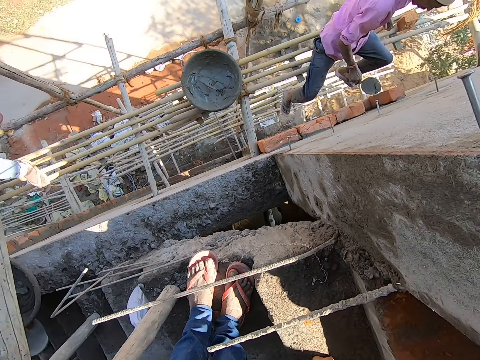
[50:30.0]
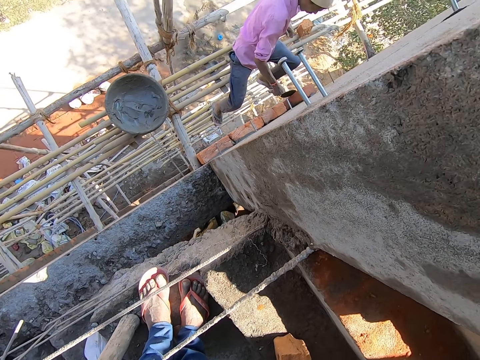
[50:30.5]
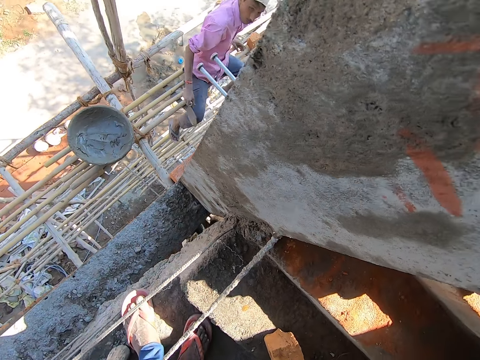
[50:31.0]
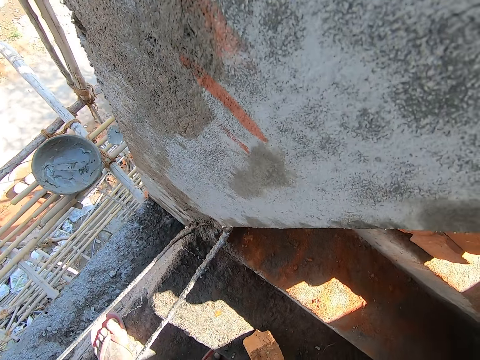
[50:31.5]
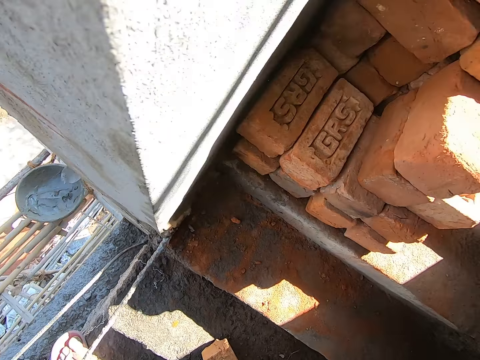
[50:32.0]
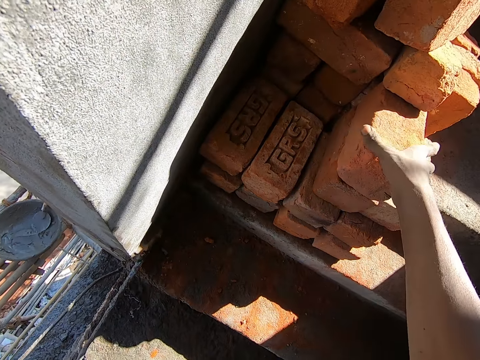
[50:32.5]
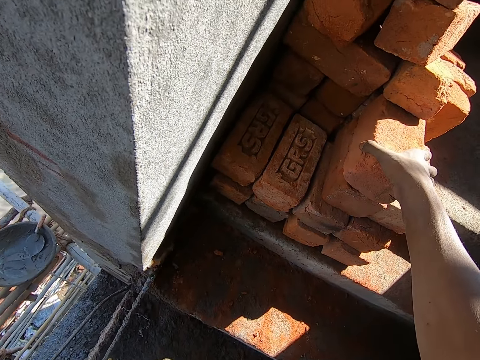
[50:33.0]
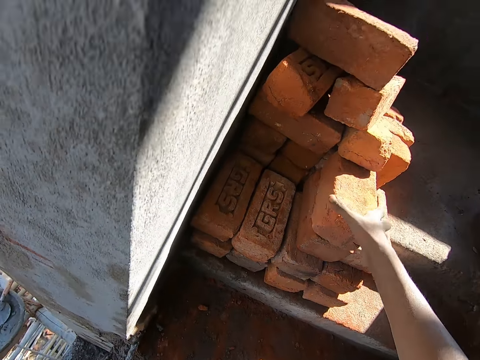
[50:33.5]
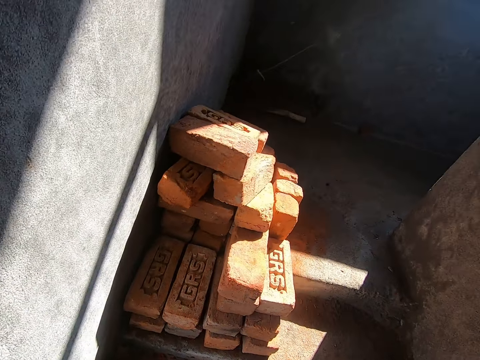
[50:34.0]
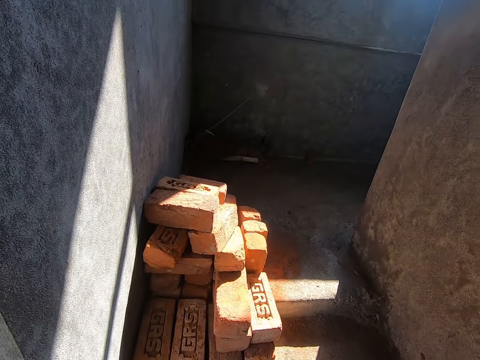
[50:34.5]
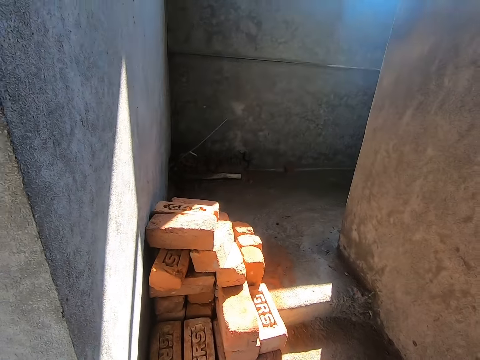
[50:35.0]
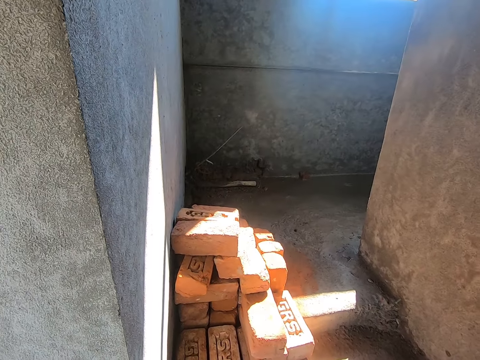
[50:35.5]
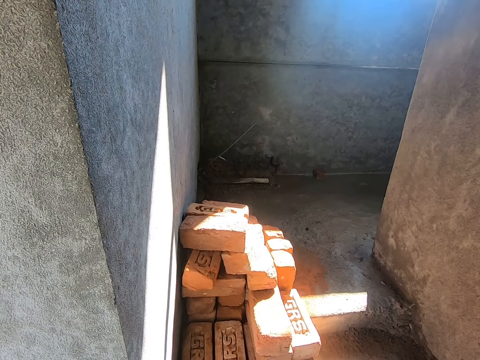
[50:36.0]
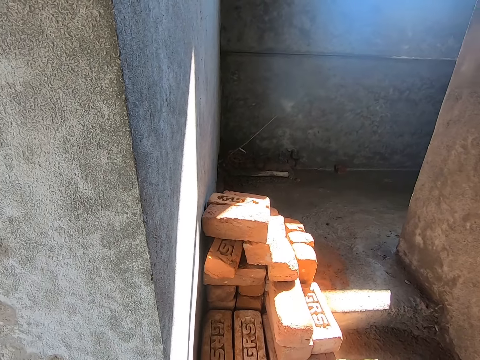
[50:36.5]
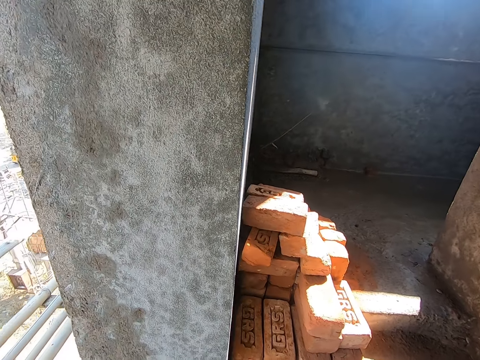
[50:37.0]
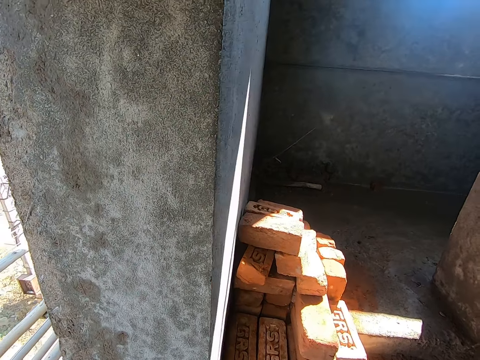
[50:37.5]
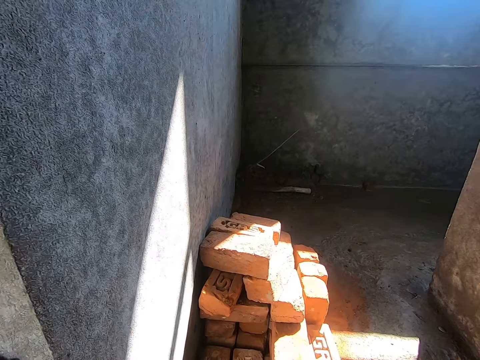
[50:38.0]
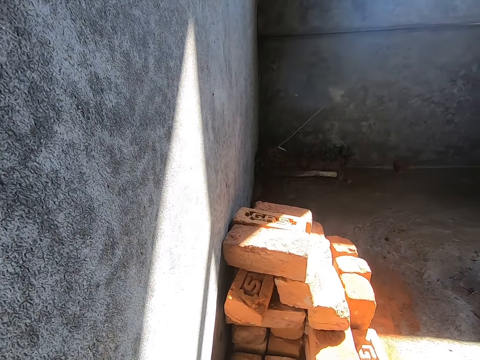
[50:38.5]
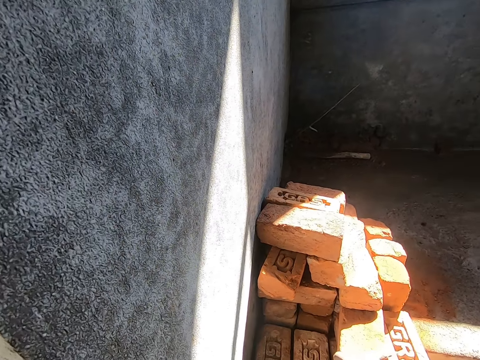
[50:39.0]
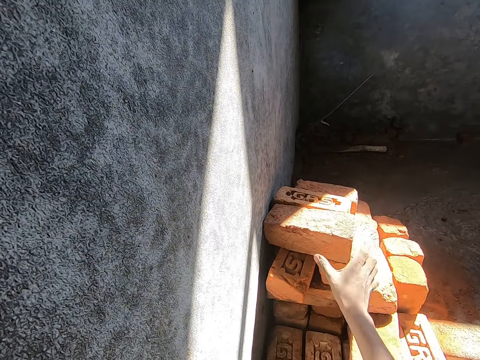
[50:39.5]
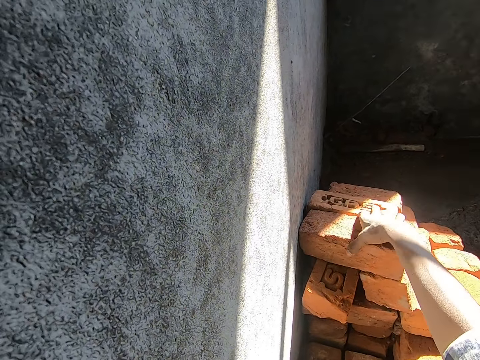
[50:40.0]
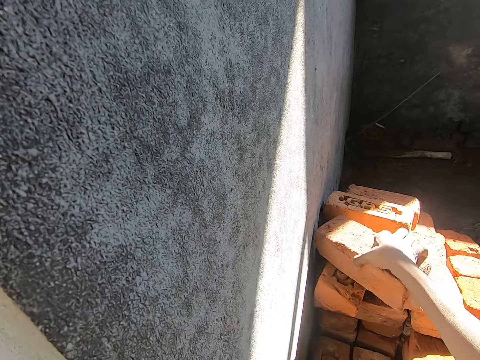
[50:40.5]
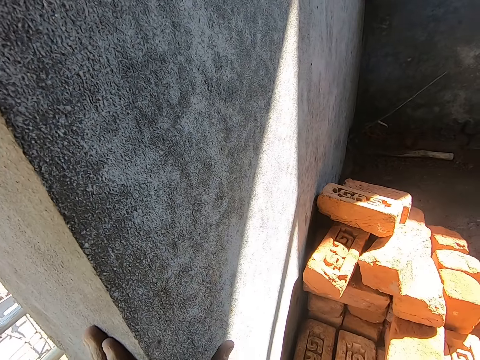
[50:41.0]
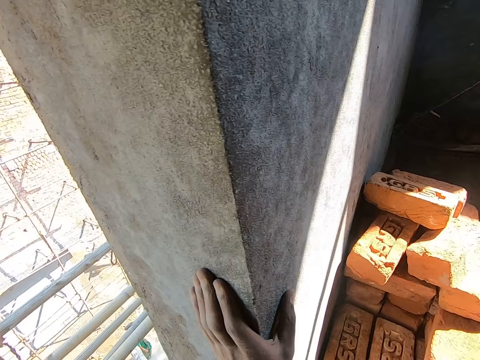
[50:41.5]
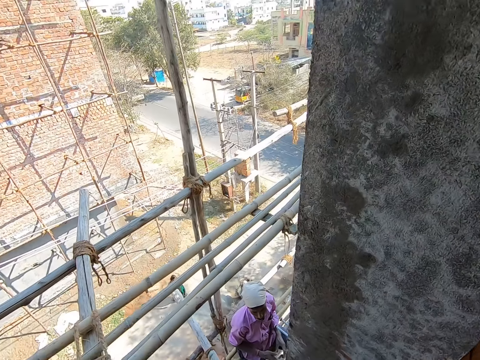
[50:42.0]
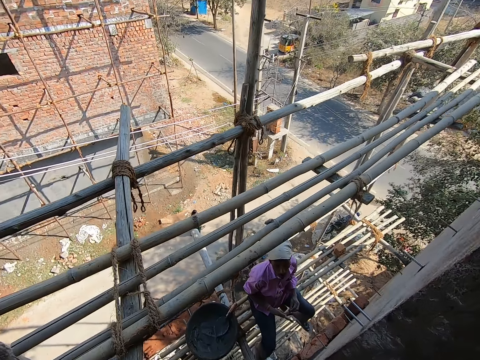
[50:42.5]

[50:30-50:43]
The man plasters the bricks with the hand towel in his right hand. The camera wearer touches a brick with his right hand. He takes the brick from the store. He picks the brick from the pile of bricks with his right hand.

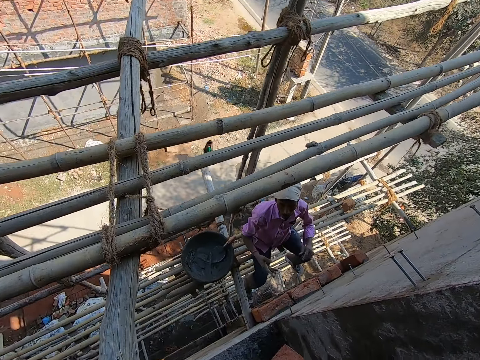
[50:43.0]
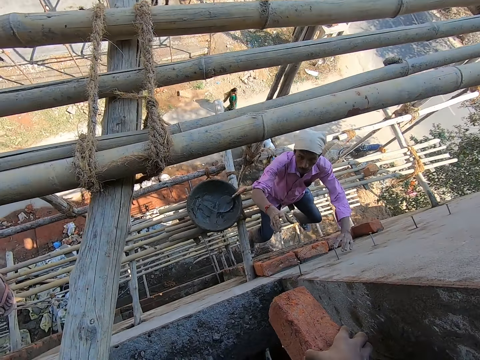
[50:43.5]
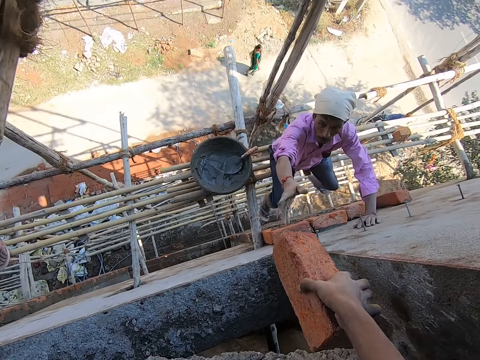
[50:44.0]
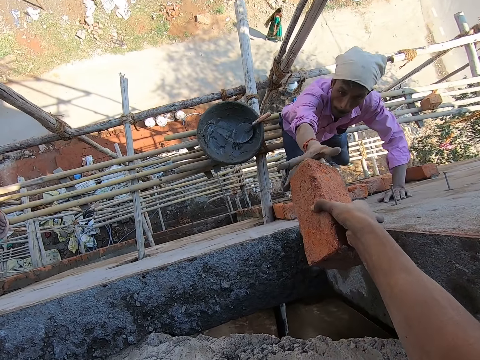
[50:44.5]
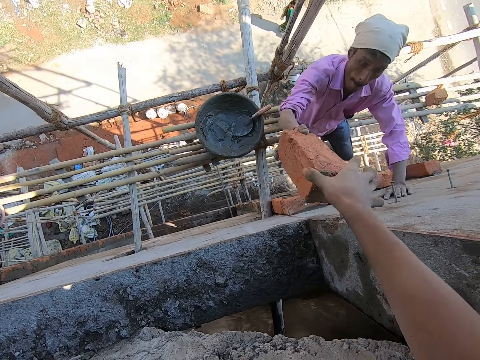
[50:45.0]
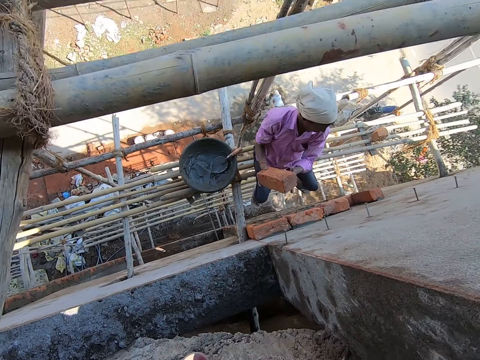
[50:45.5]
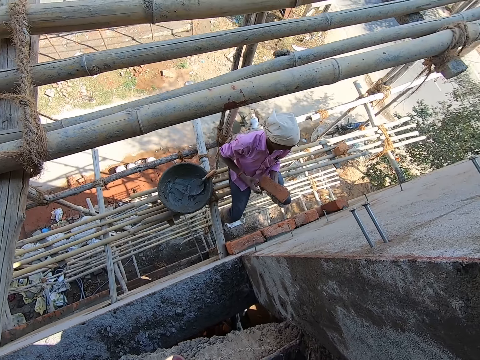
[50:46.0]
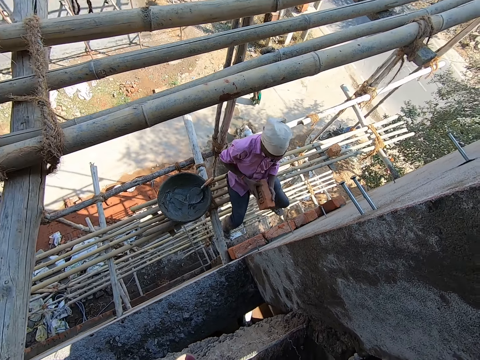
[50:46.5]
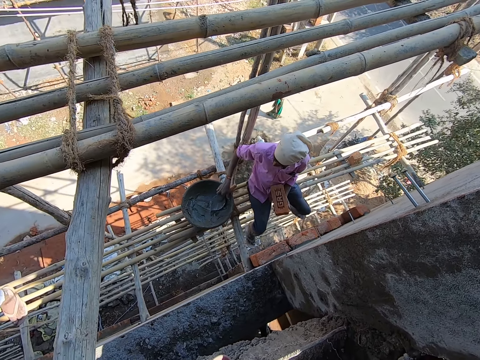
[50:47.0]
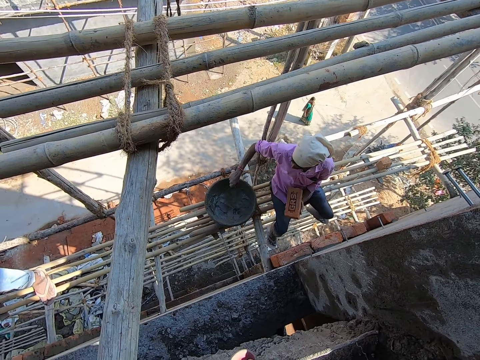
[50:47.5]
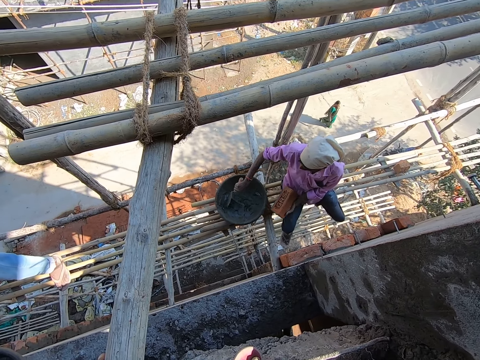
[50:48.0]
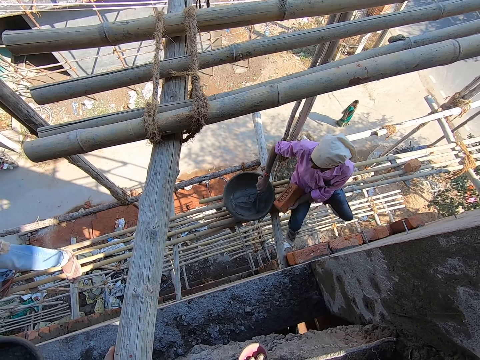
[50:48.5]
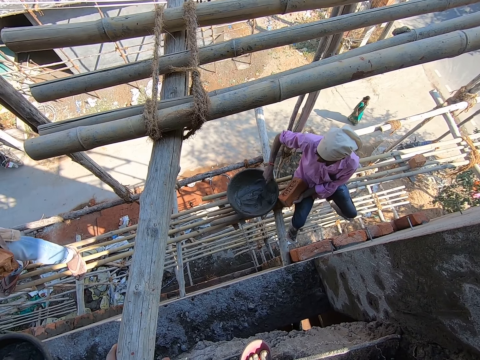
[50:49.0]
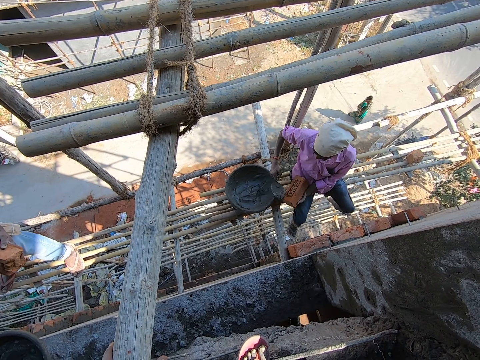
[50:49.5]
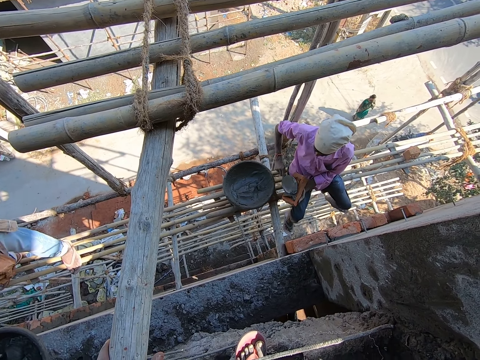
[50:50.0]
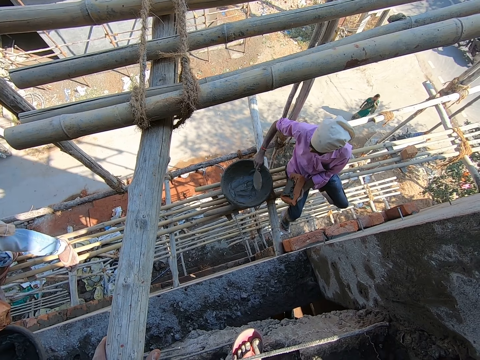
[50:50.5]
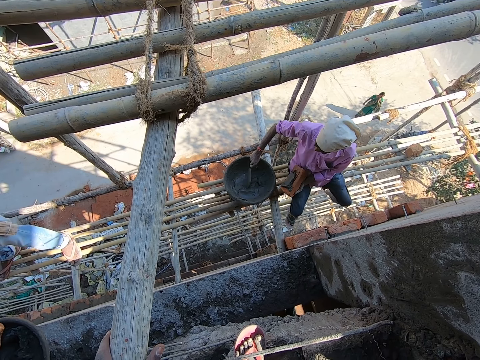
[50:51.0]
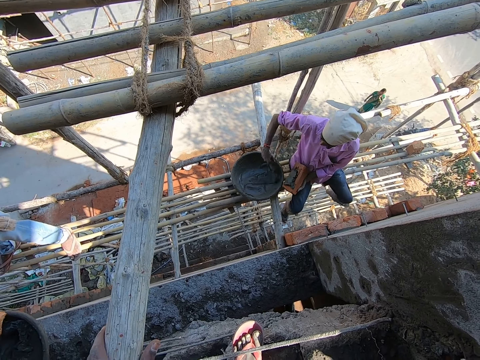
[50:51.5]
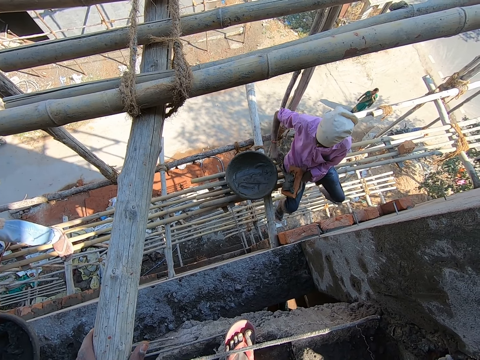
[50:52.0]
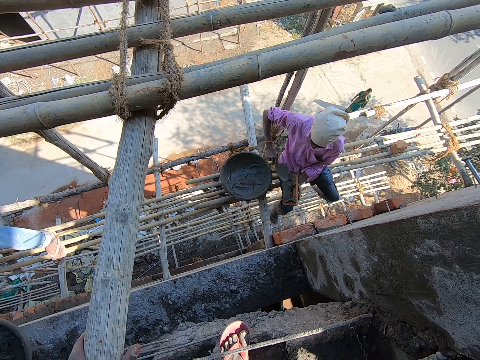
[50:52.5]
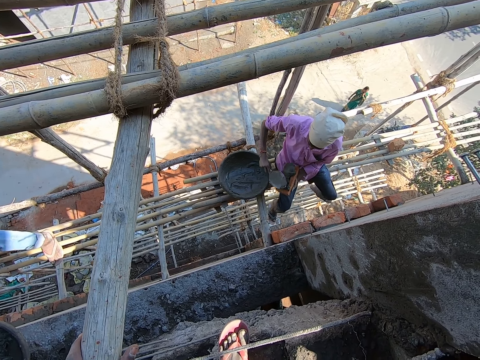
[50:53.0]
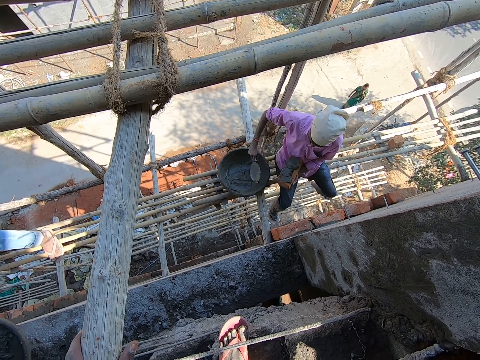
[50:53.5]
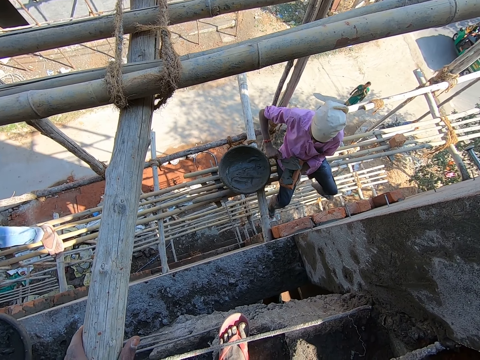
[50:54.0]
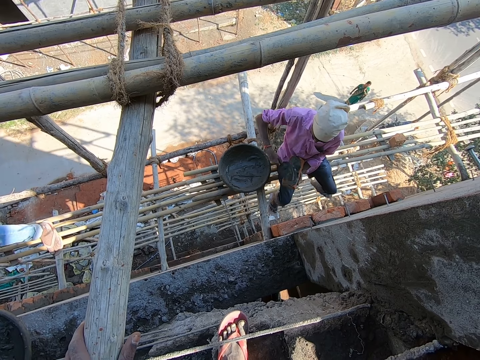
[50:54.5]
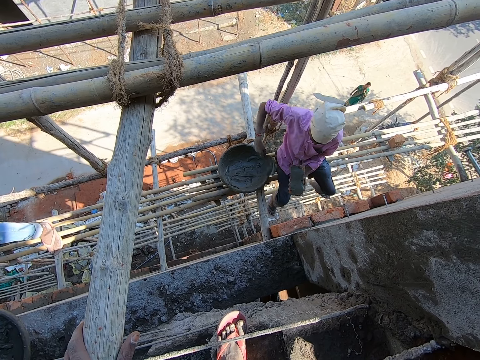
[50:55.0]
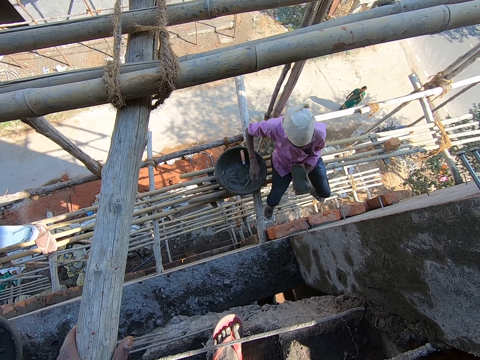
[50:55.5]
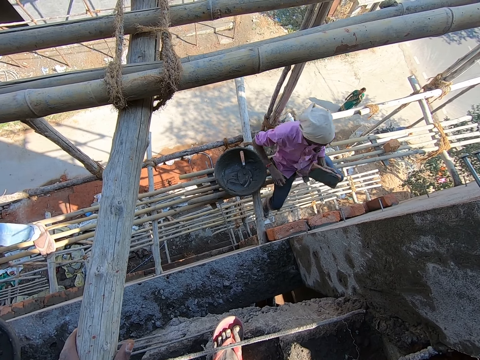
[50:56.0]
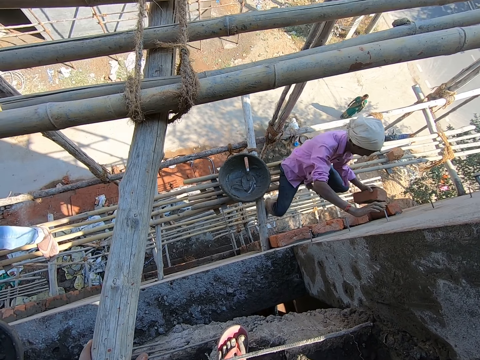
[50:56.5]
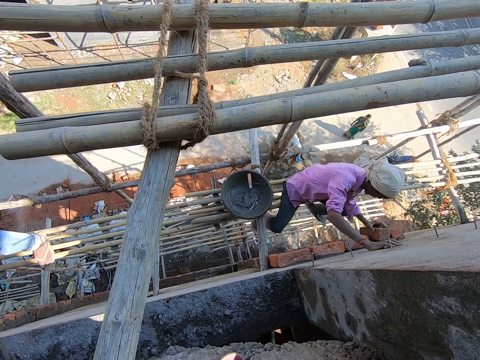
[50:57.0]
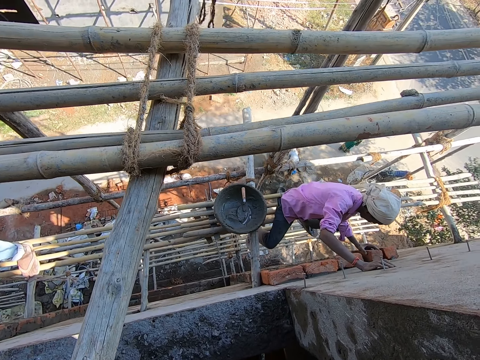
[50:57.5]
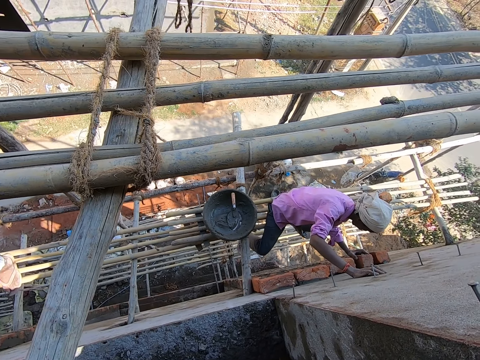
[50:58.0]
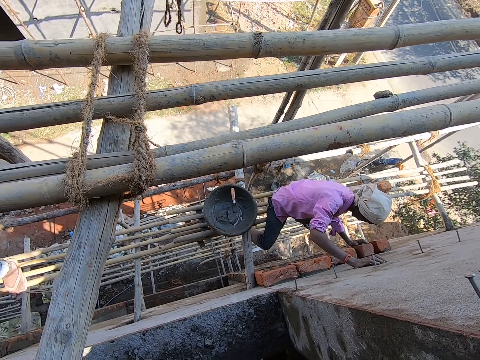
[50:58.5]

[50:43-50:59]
The camera wearer passes the brick in his right hand to the man. A woman walks on a road. The man packs cement from the head pan with the hand towel in his right hand. The camera wearer talks with the man. The man pours the cement on the hand towel in his right hand on the brick in his left hand. The man packs cement from the head pan with the hand towel in his right hand, pours the cement on the hand towel in his right hand on the brick in his left hand, rubs the cement on the brick with the hand towel in his right hand, drops the hand towel into the head pan with his right hand, and places the brick on the wall with his left hand.
